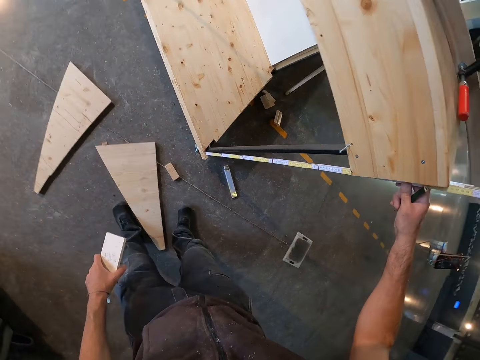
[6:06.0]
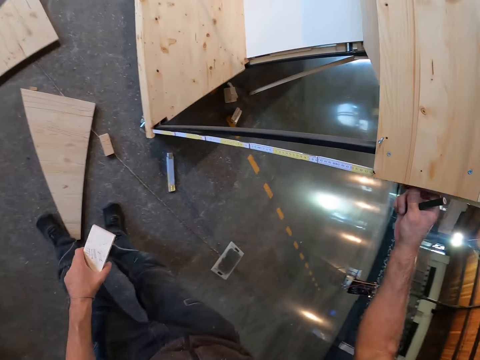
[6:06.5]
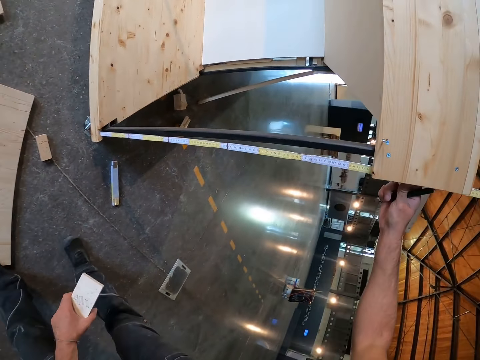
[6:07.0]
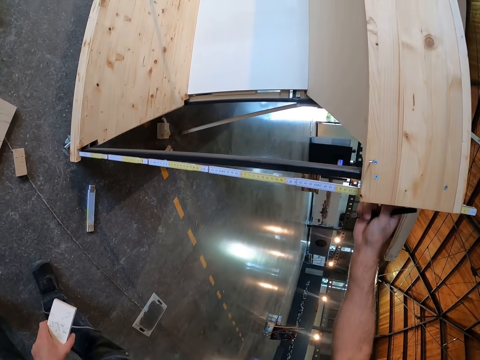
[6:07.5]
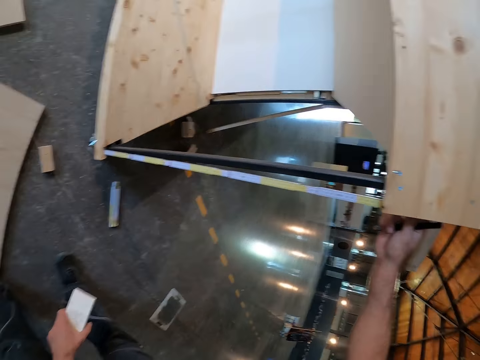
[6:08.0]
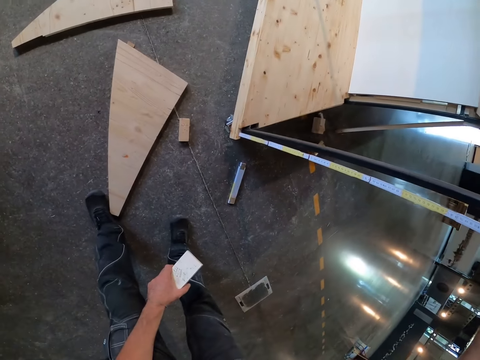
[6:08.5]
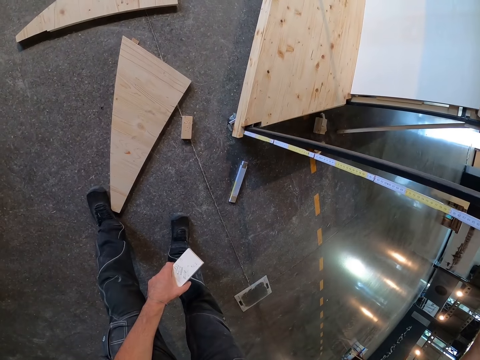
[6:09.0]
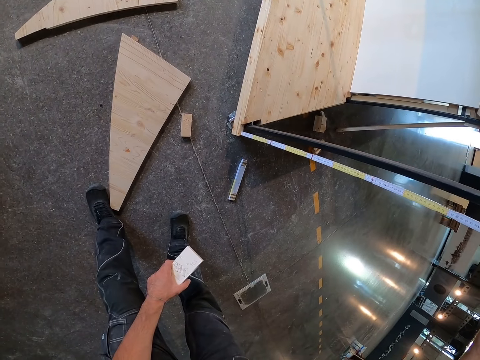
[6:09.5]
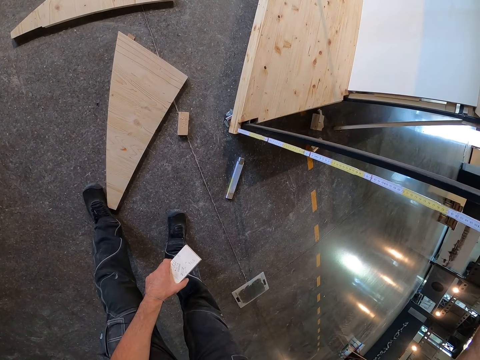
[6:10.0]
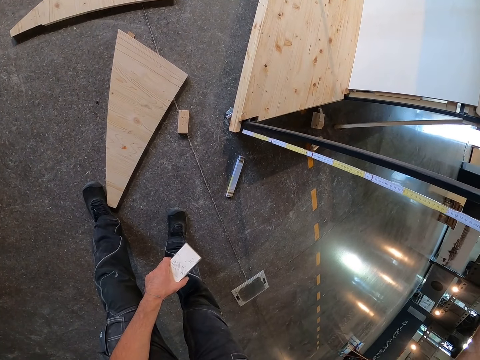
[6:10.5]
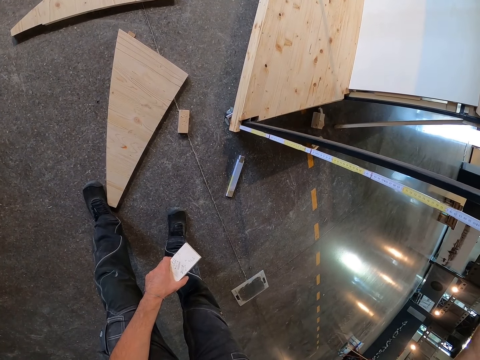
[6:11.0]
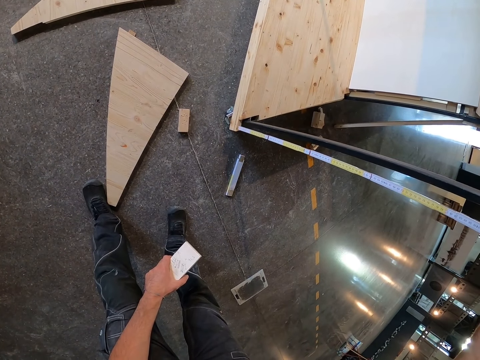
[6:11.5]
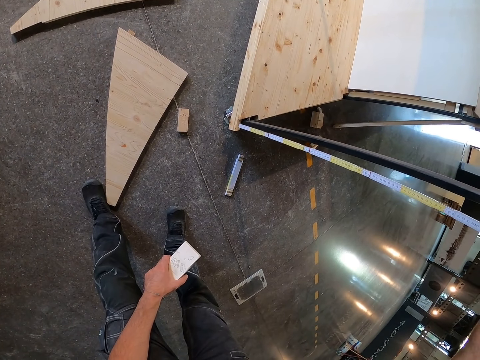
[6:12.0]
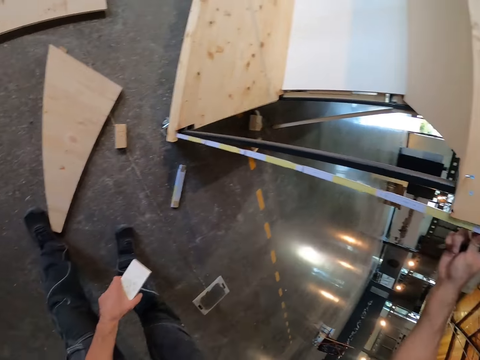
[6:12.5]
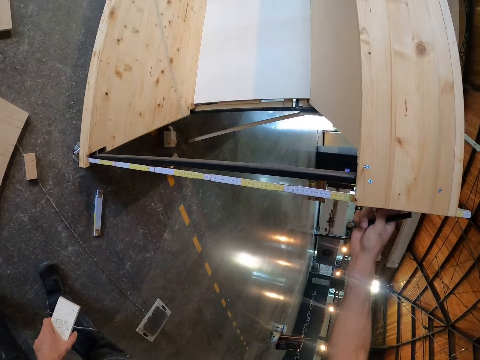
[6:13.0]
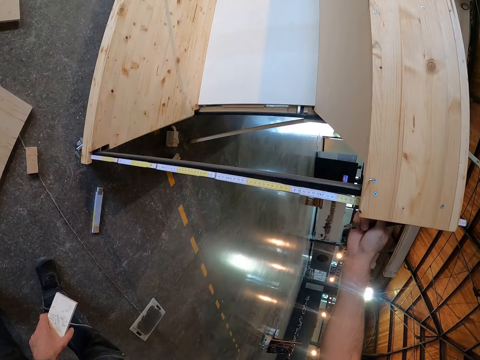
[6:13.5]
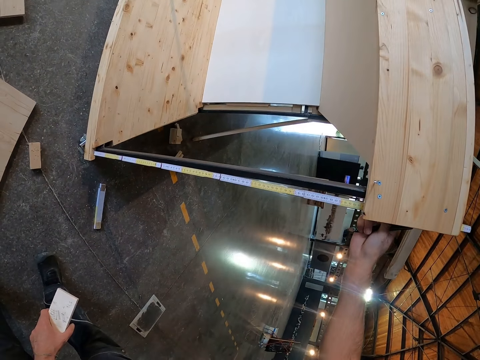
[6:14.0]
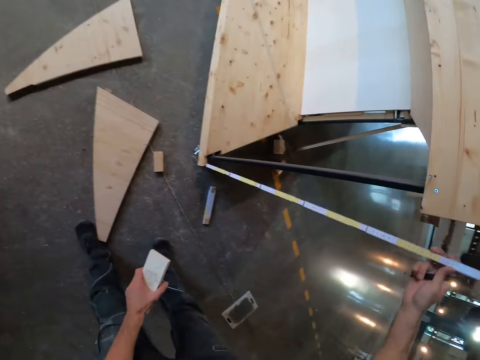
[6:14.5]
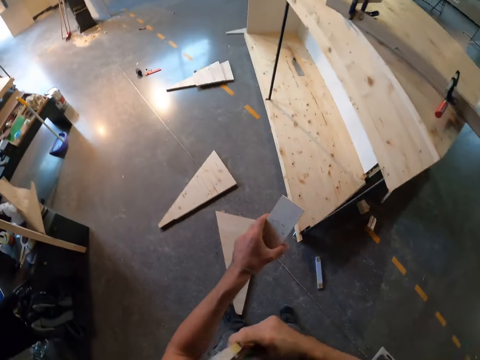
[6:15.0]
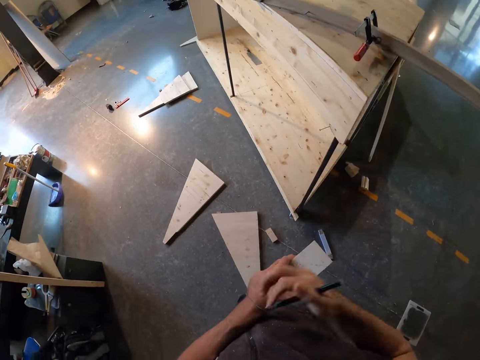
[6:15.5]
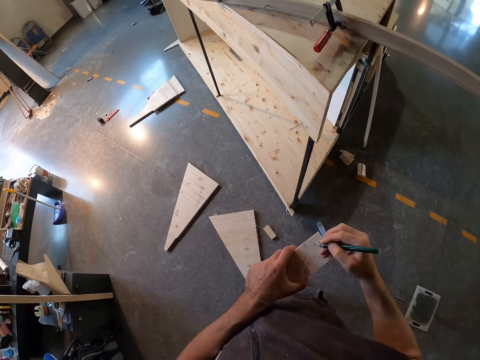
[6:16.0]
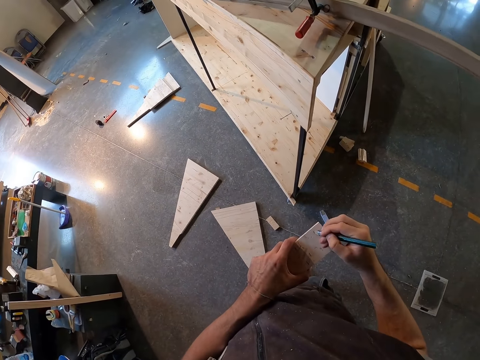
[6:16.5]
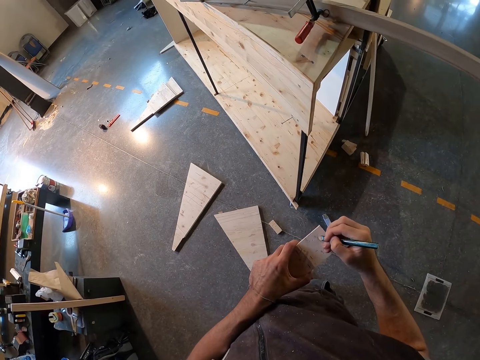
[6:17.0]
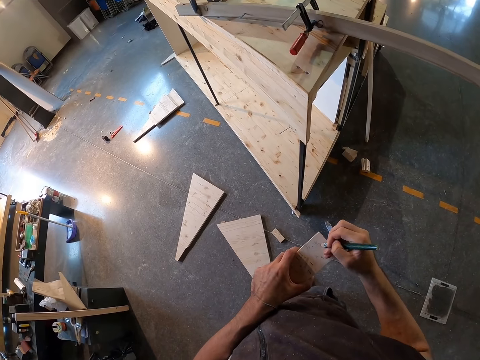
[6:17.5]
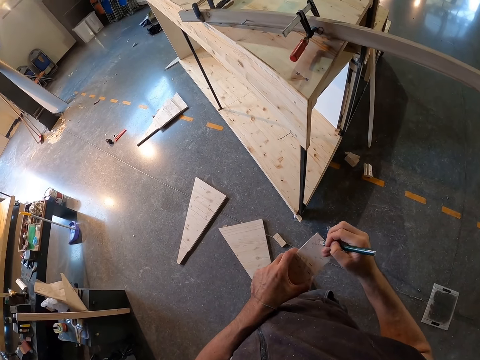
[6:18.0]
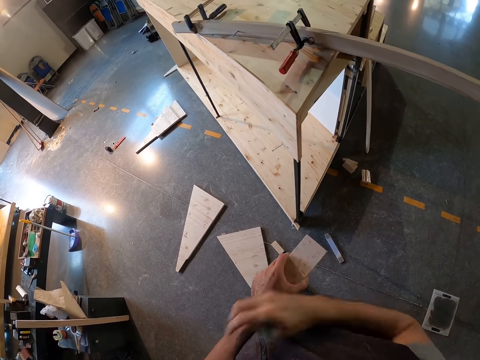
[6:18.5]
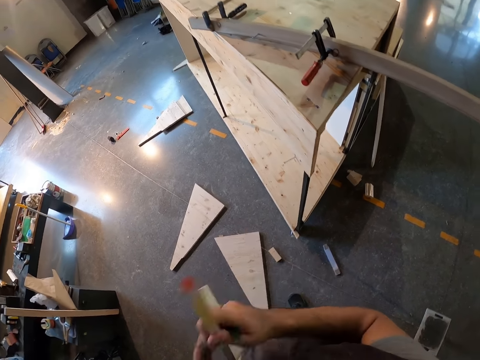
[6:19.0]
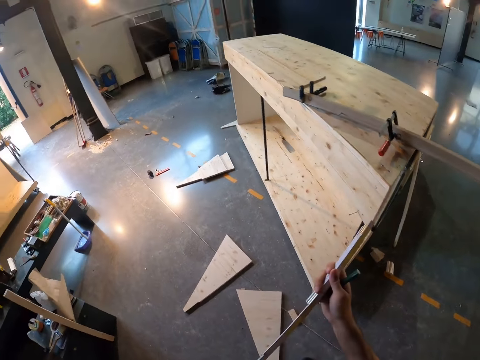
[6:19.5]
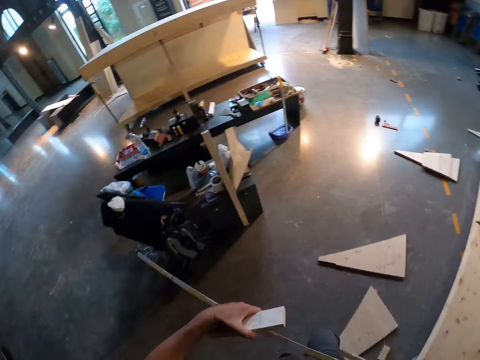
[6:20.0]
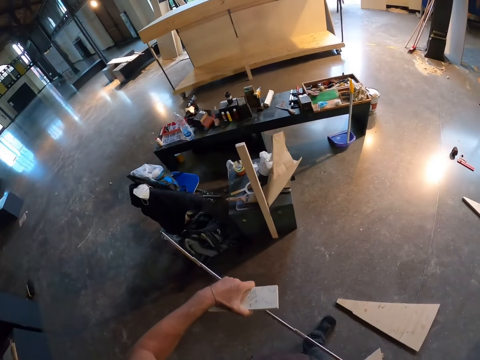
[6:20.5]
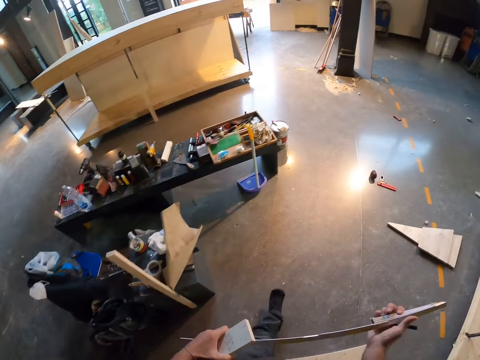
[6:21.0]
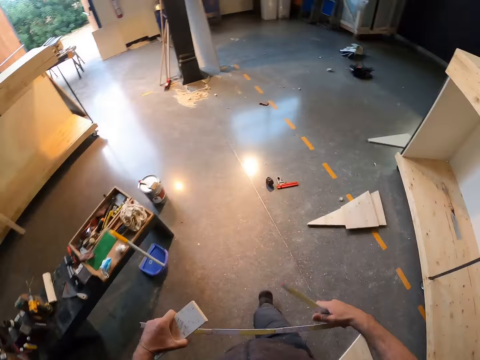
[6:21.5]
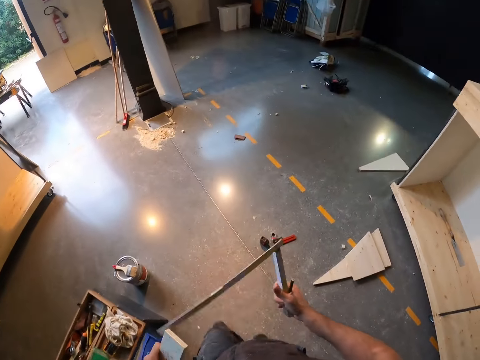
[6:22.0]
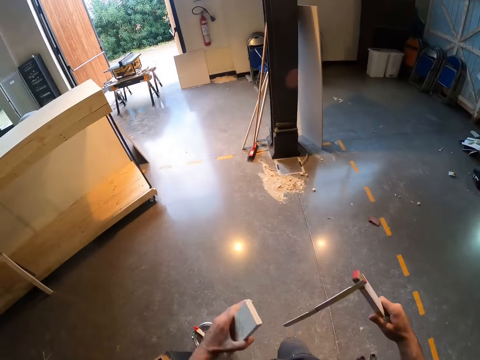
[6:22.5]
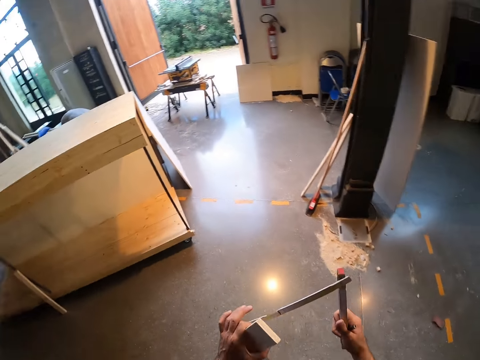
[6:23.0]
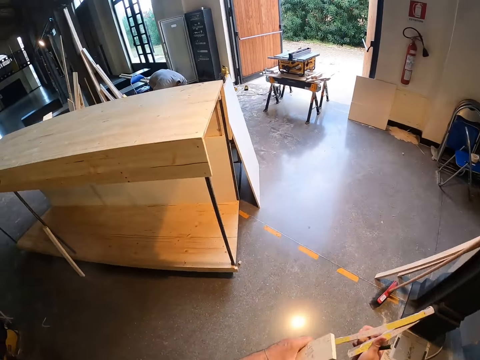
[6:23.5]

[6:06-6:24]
The camera wearer places the folding rule under his left arm with his right hand. He writes on the notepad or piece of wood with the pencil in his right hand. He picks the meterstick from under his left arm with his right hand. He folds the meterstick with both hands. He walks around.

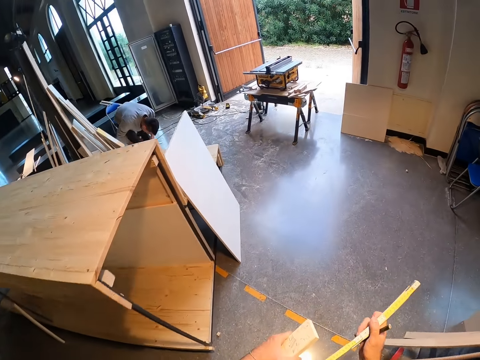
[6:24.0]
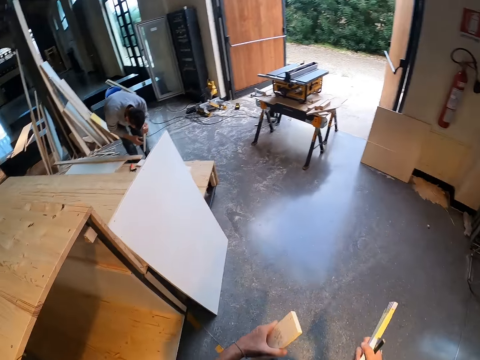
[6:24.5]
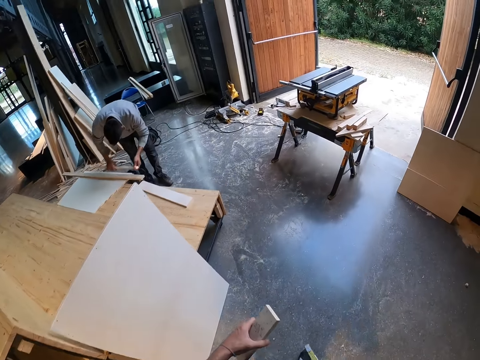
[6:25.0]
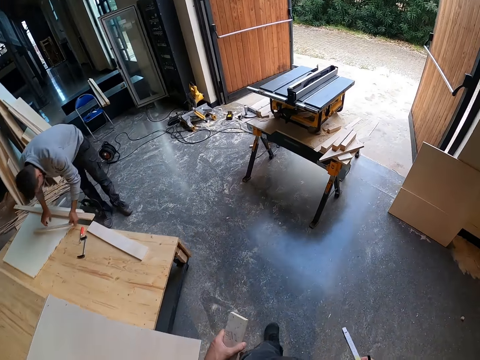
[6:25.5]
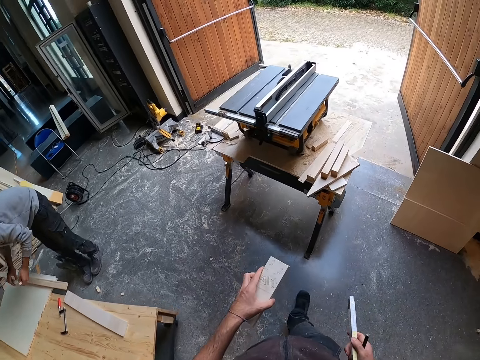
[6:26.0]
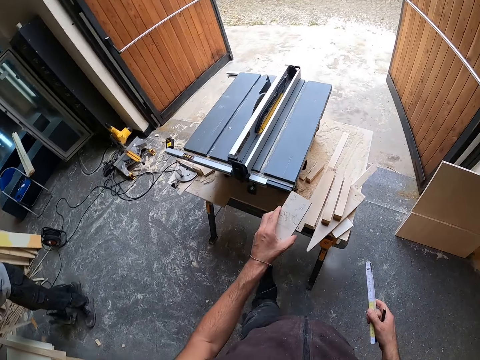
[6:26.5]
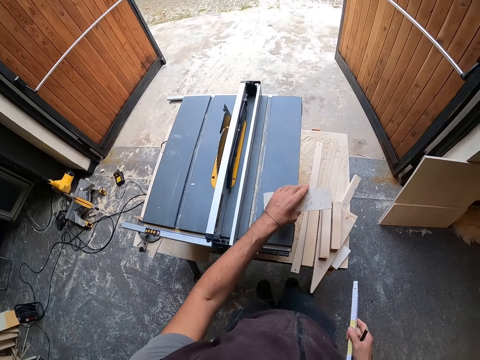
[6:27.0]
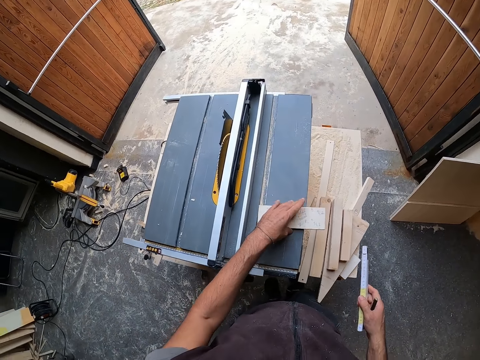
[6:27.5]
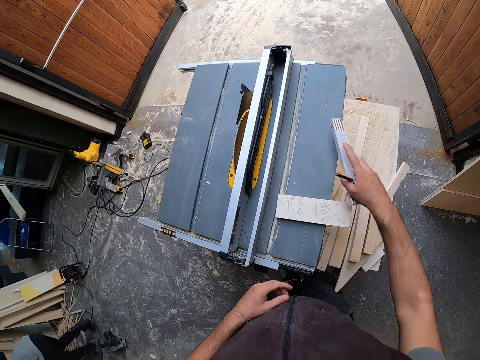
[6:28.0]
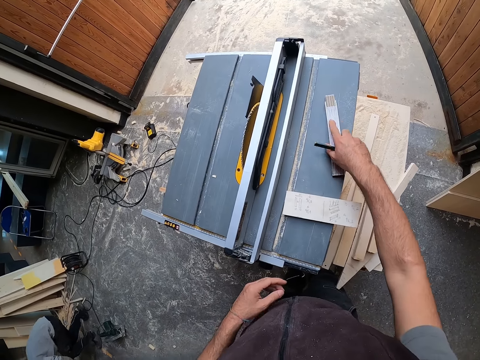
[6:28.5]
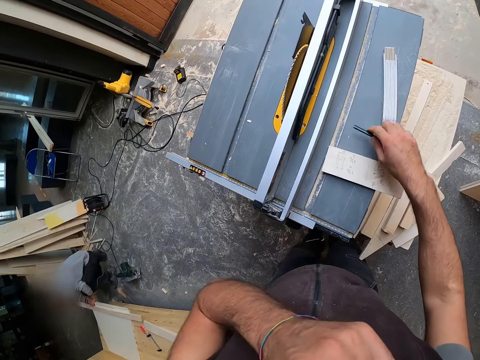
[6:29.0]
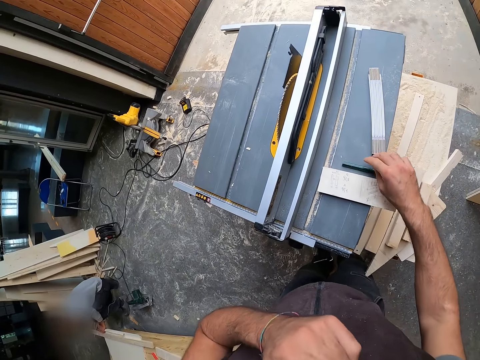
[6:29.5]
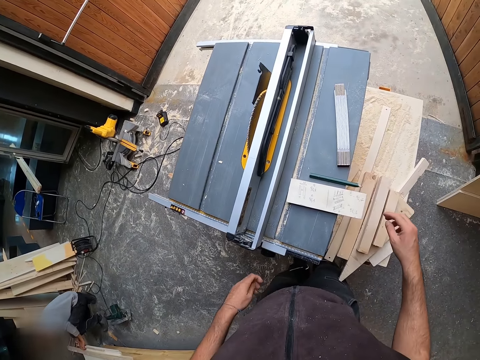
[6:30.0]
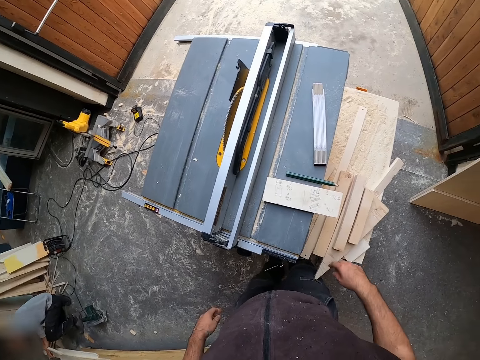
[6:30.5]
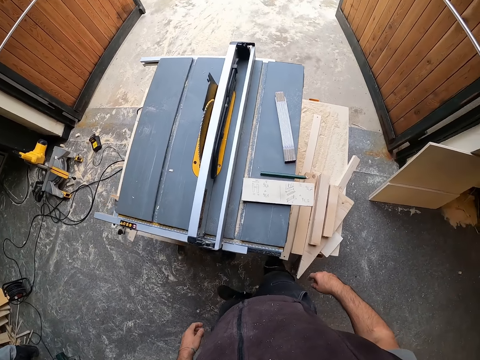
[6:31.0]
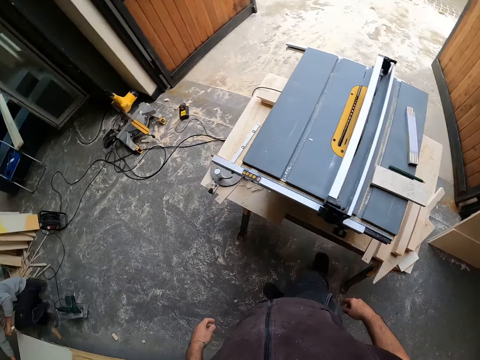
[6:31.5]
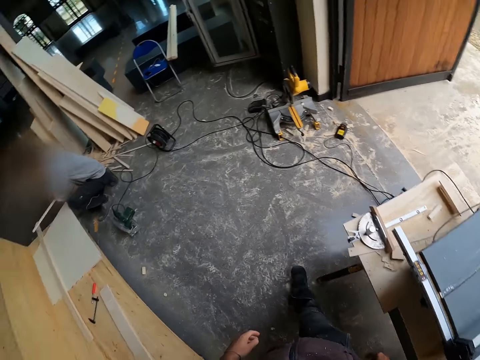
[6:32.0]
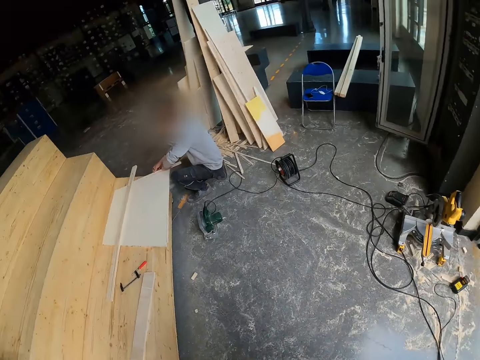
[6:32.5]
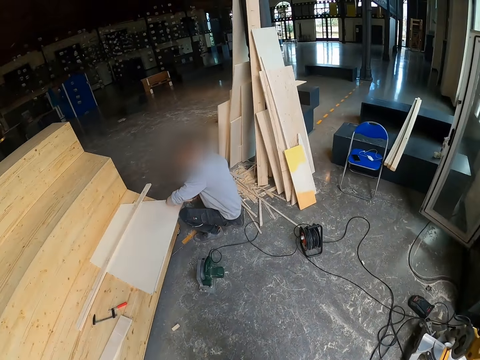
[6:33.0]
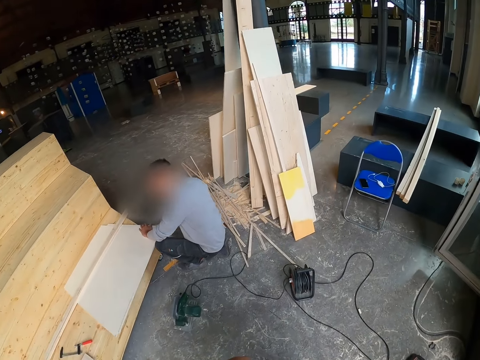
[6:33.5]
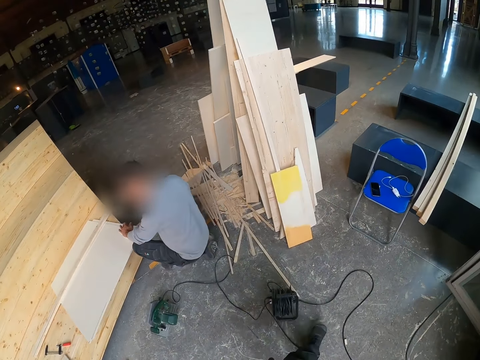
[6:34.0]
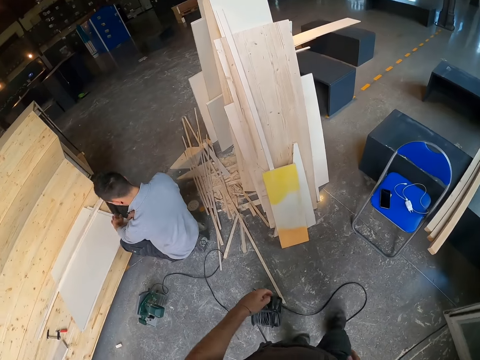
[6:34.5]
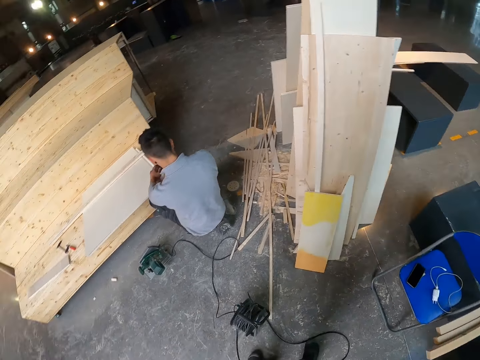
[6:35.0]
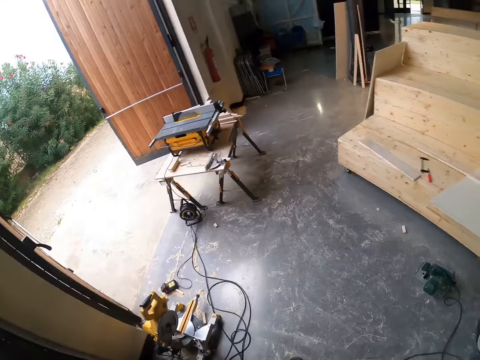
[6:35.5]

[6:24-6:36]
The man carries a piece of wood in both hands. The camera wearer puts down the piece of wood. He places the notepad on a table saw on a table with his left hand. He places the folding rule on the table saw with his right hand. He places the pencil on the table saw with his right hand. The man places the piece of wood on the wooden structure with both hands. The camera wearer walks around.
